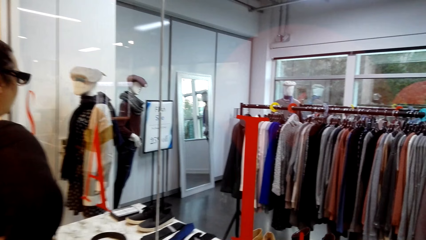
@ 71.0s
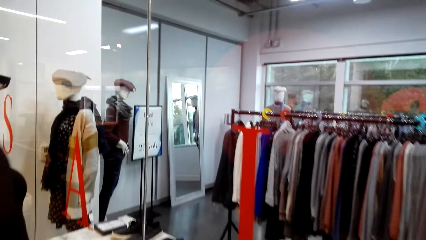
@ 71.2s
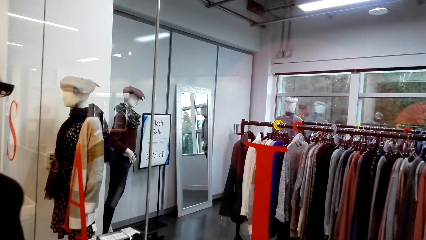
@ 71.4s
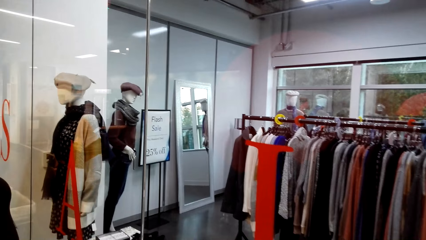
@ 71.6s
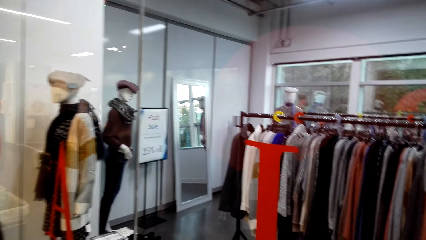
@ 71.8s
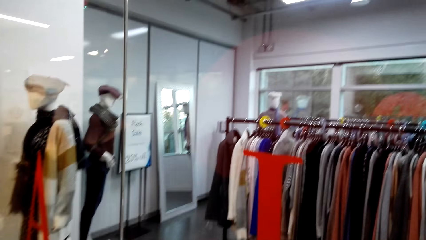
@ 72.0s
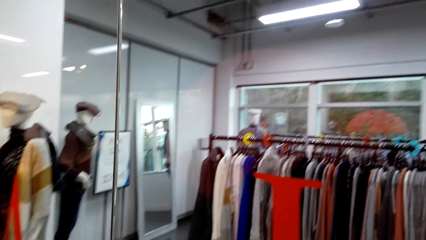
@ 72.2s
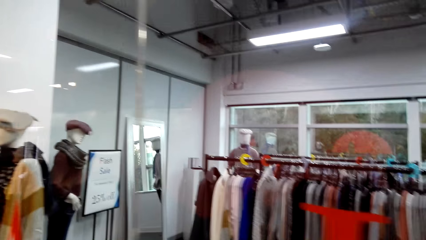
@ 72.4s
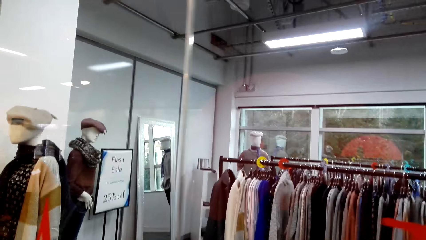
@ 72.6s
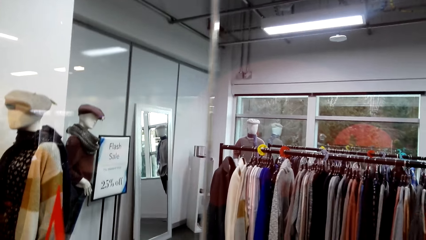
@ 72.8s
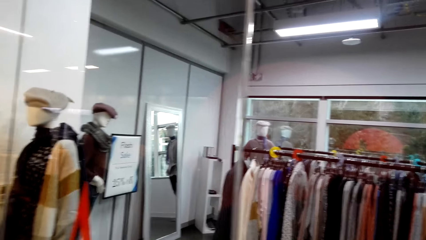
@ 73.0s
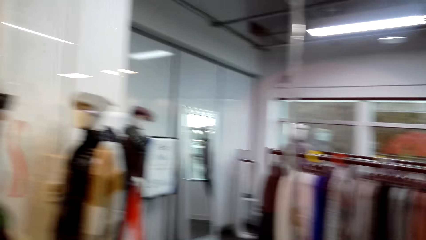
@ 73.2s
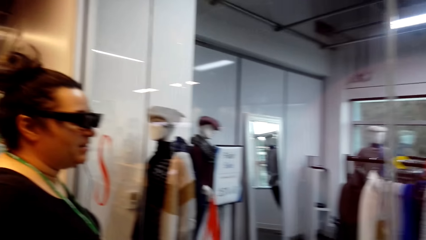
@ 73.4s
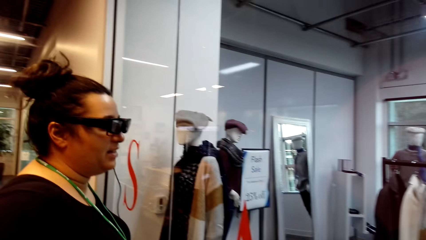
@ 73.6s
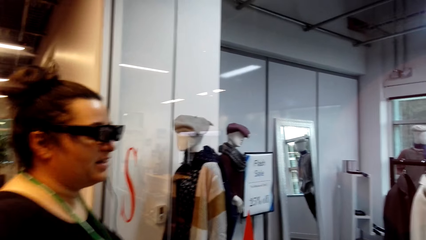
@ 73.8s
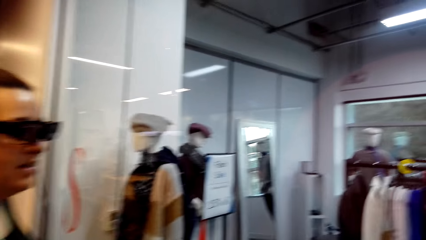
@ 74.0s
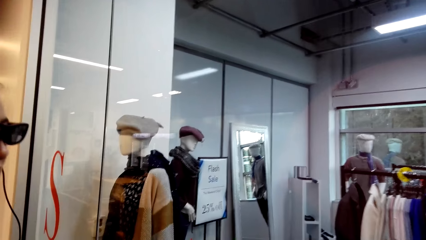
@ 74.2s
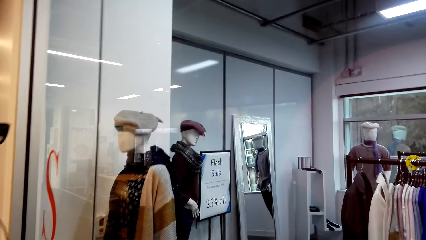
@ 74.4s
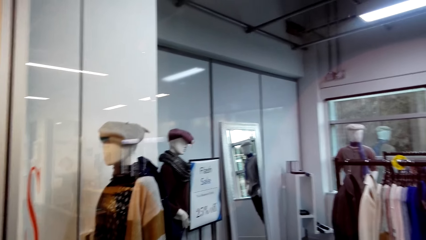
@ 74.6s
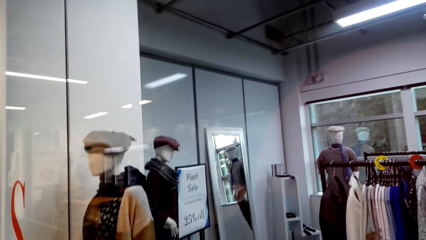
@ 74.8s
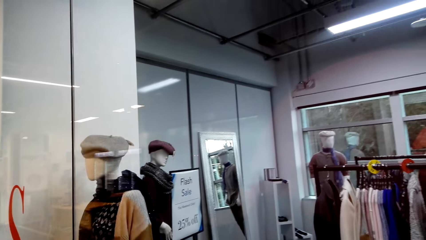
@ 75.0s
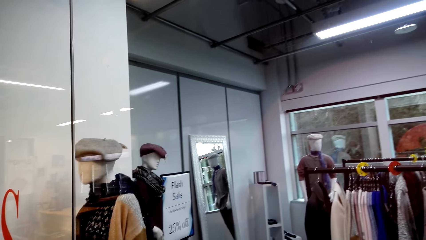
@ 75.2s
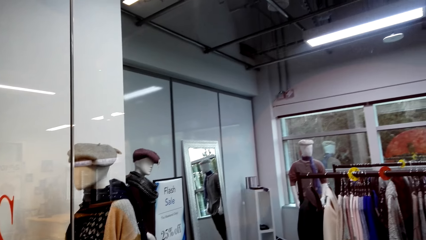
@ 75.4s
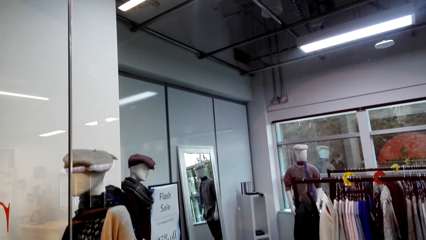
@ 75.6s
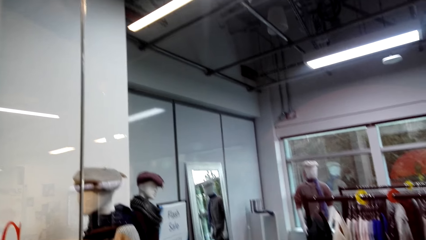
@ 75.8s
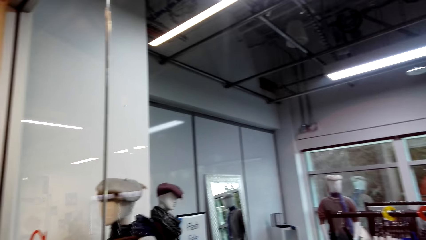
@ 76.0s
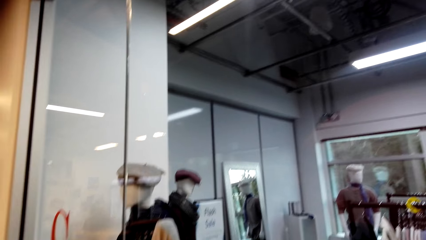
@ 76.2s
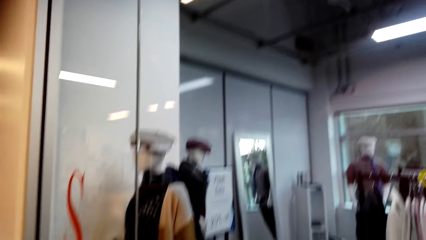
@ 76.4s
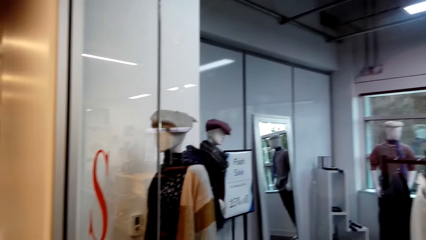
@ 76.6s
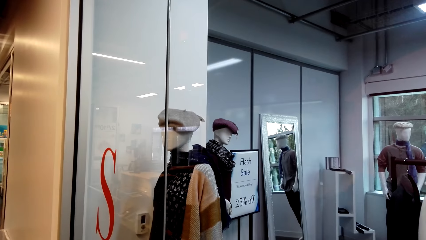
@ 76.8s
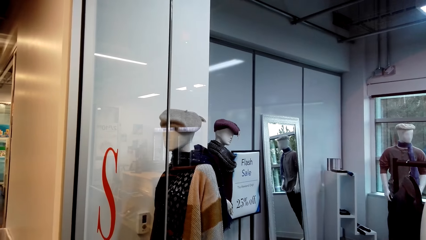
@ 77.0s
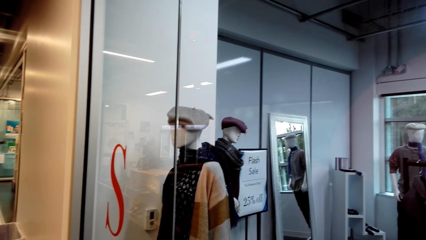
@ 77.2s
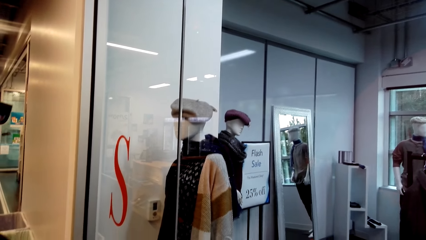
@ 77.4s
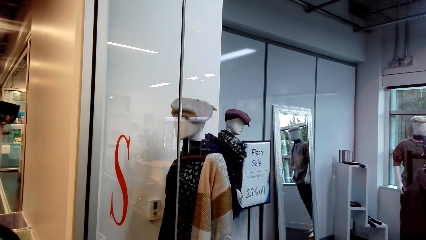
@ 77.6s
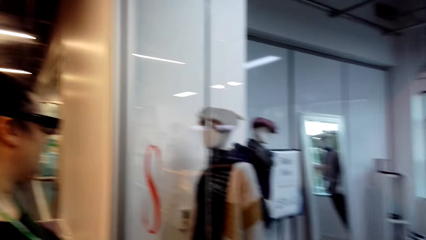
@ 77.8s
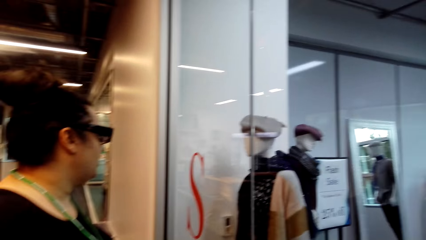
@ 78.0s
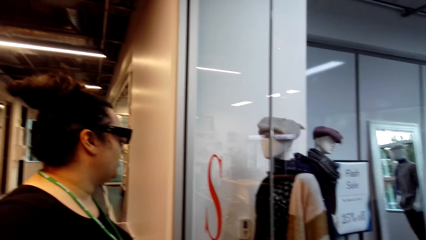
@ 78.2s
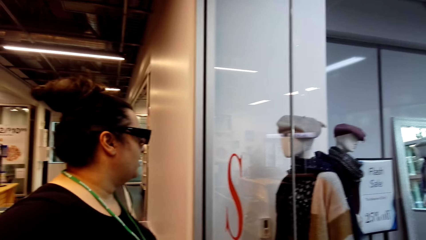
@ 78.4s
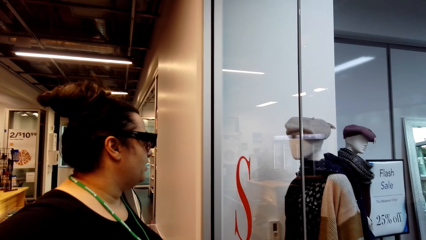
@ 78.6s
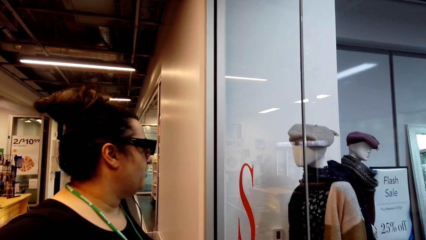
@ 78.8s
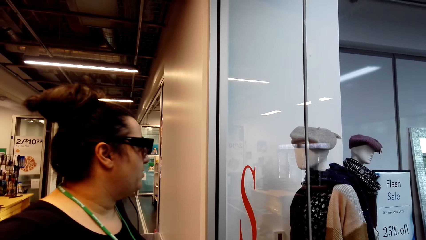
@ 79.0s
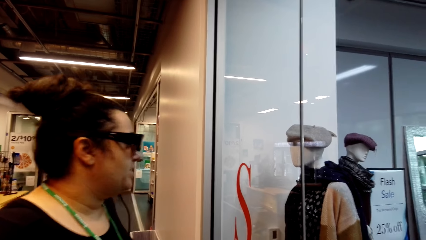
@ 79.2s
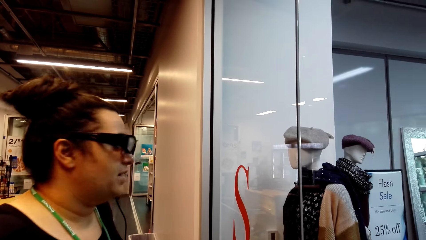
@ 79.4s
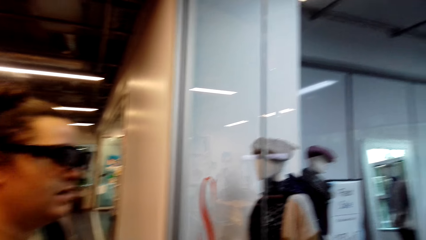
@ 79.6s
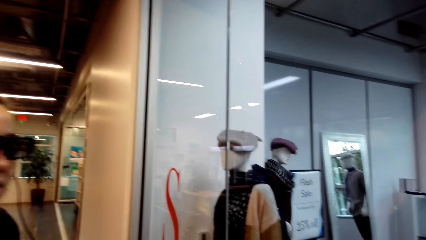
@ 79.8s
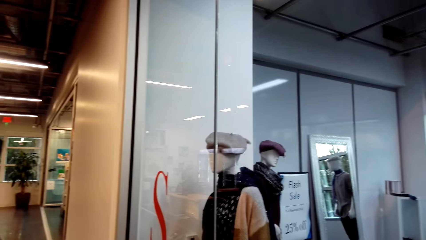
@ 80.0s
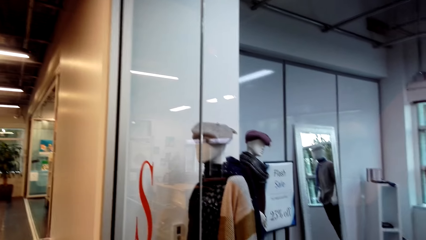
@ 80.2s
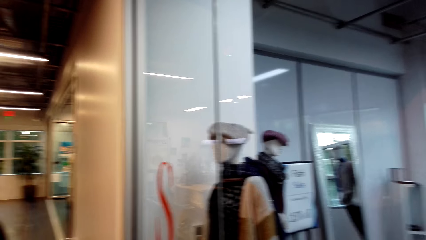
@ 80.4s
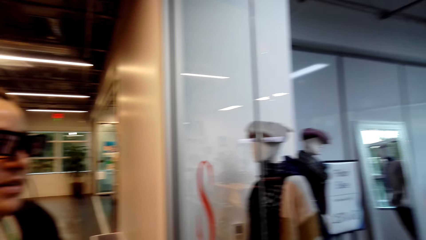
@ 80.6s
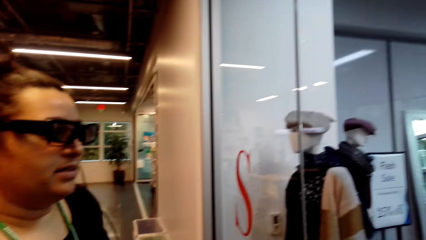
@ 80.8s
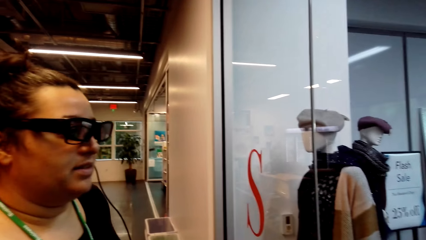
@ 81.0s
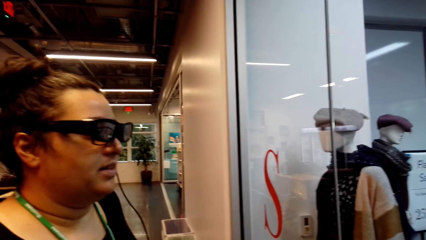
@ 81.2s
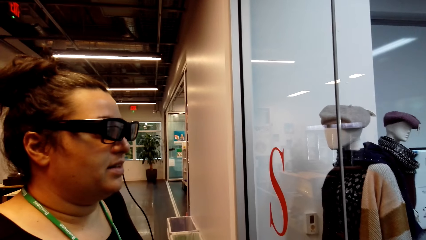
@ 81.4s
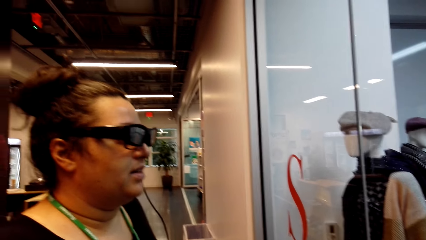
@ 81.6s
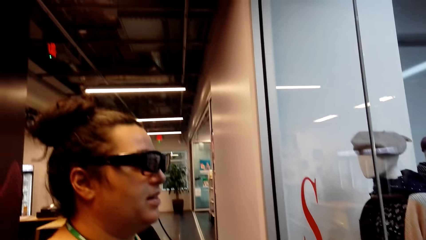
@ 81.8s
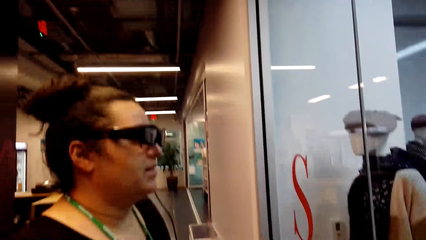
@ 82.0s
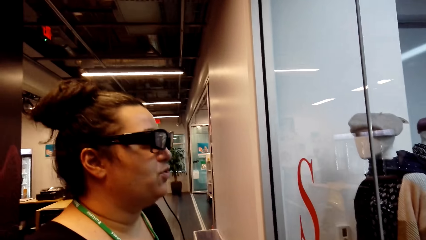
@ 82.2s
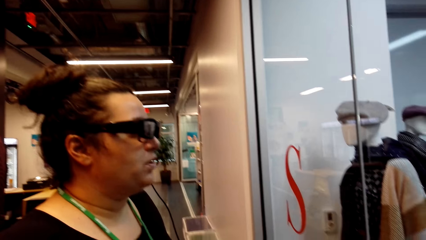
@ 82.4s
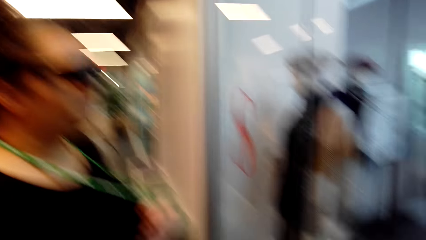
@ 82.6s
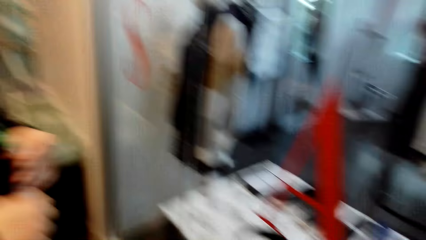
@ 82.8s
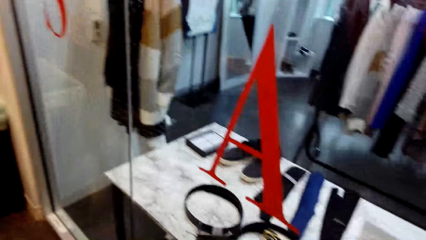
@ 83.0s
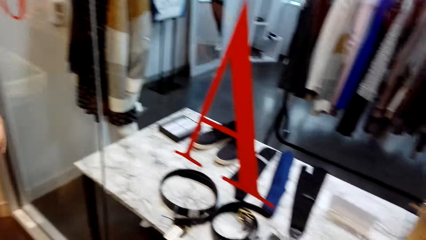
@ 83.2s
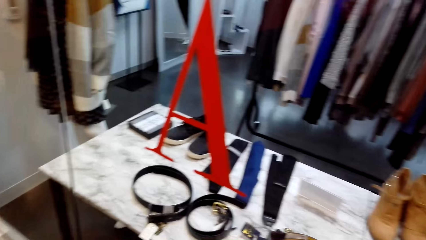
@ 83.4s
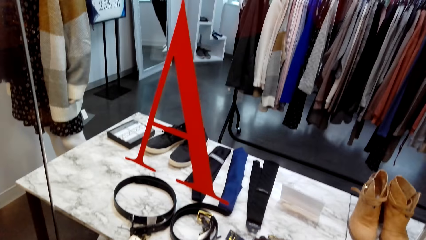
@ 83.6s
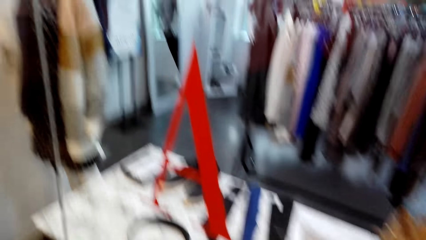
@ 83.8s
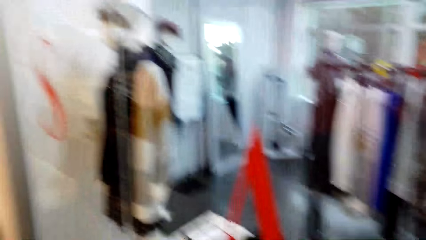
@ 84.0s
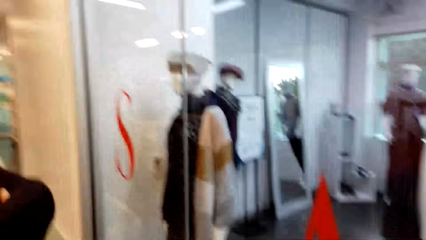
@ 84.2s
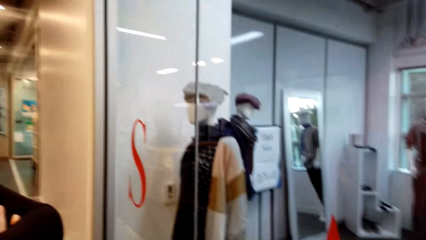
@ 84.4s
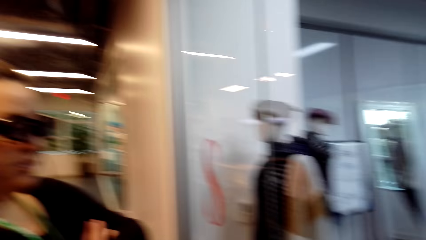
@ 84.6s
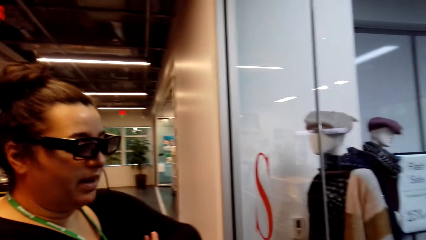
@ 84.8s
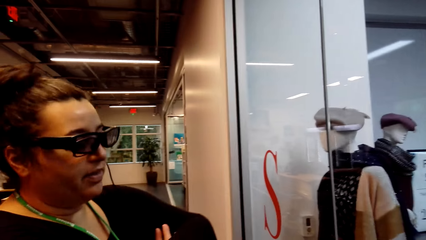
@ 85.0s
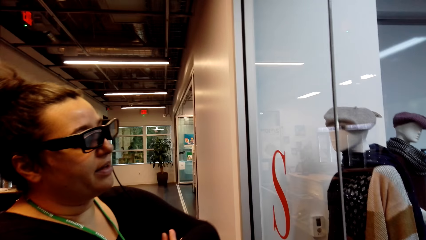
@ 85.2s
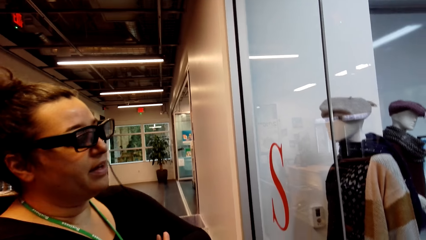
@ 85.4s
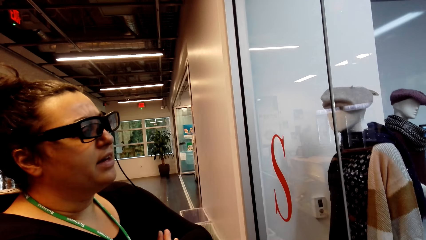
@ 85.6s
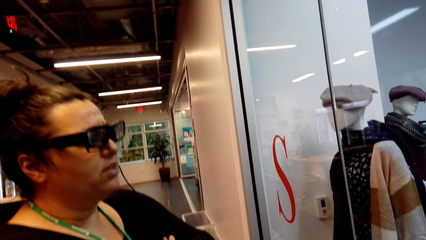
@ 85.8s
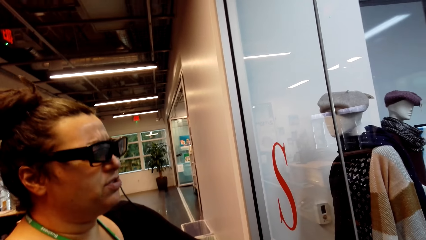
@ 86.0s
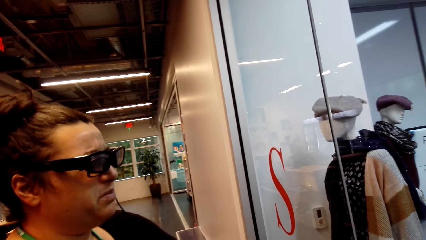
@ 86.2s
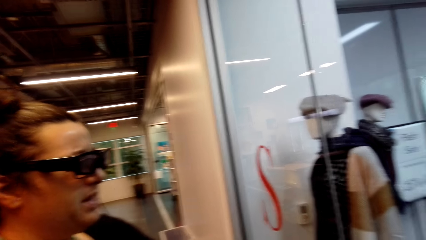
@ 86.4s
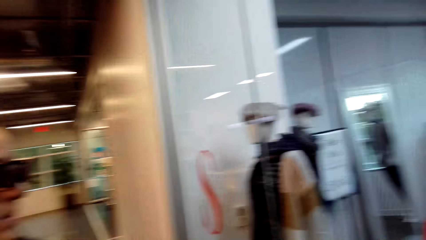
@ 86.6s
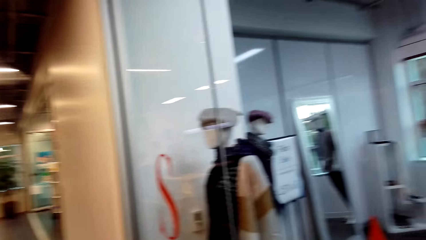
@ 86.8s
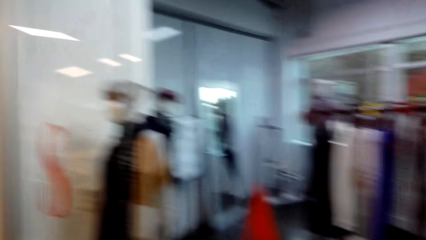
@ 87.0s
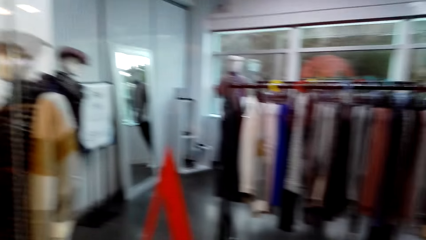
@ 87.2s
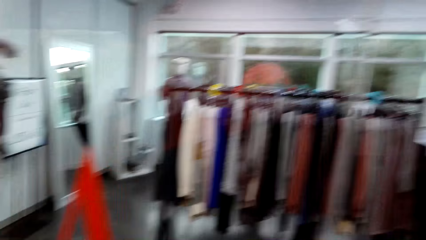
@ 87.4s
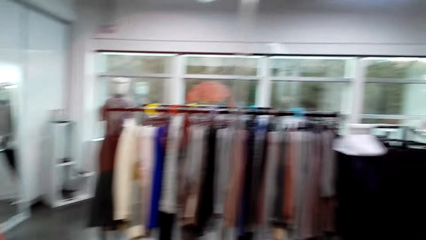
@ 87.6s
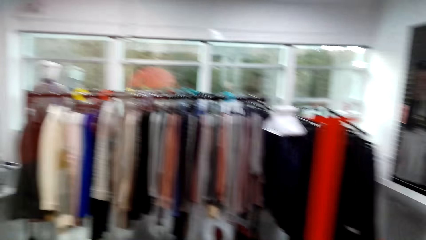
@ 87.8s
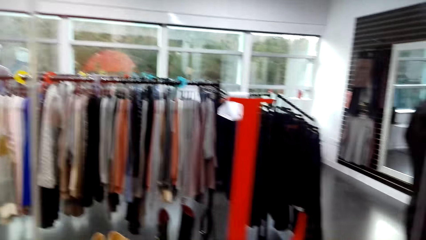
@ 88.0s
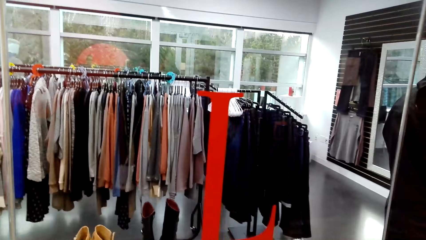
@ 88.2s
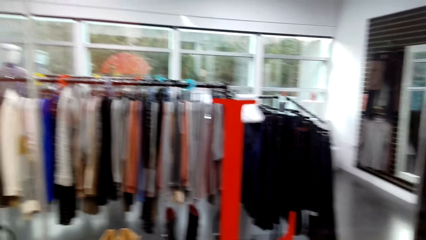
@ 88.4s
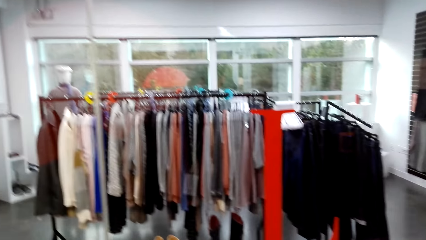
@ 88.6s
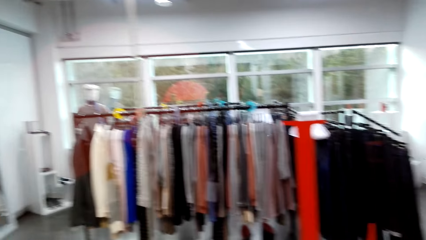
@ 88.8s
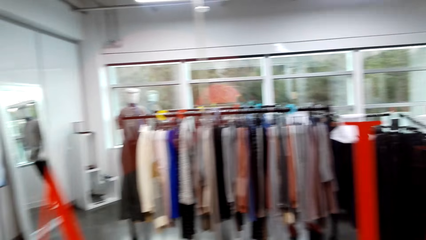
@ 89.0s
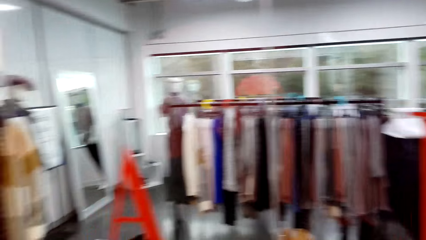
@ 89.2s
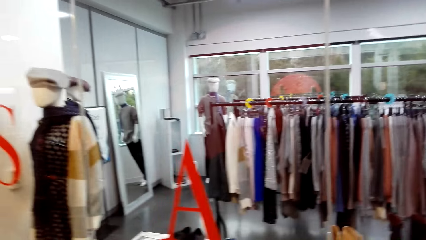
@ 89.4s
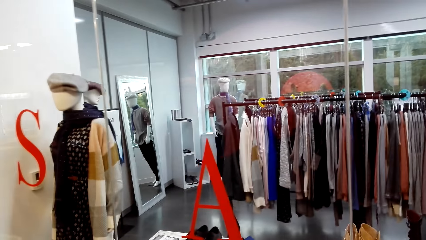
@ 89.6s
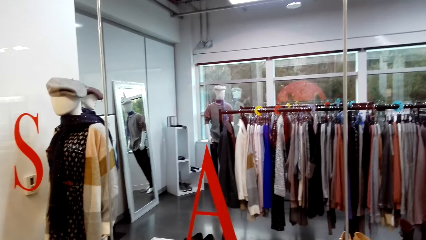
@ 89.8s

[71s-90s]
The camera wearer looks at a lady. They talk to the lady.
